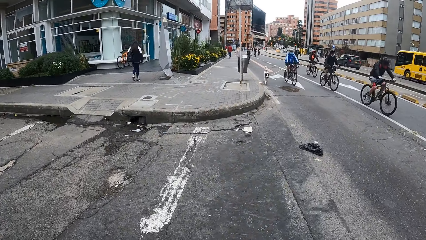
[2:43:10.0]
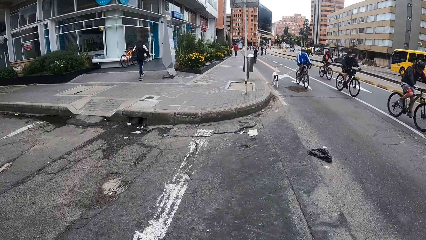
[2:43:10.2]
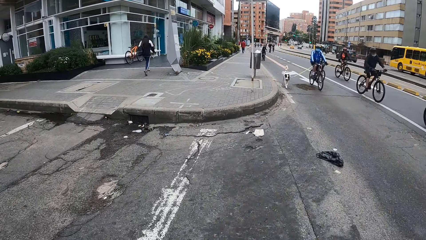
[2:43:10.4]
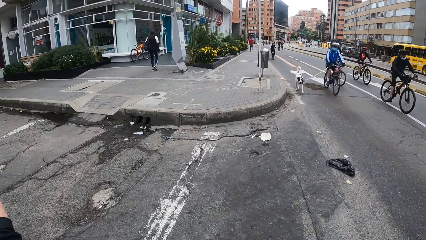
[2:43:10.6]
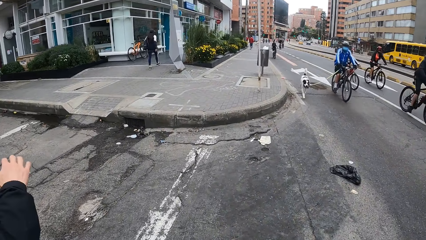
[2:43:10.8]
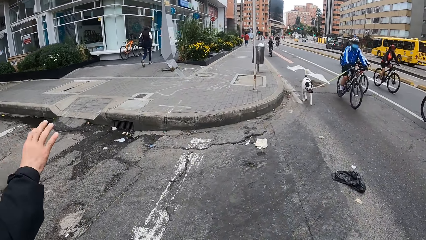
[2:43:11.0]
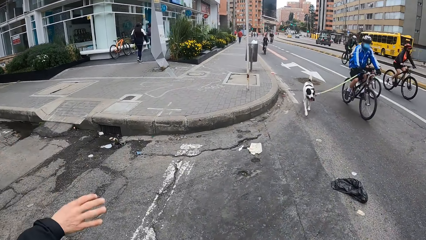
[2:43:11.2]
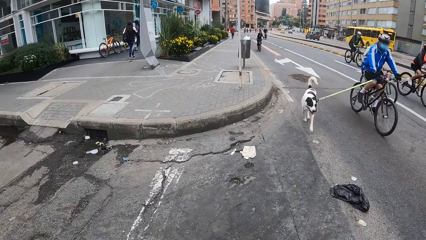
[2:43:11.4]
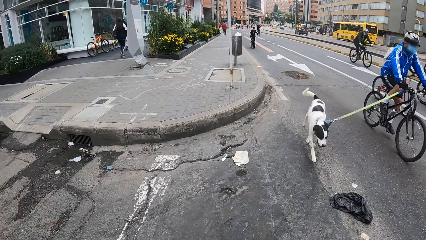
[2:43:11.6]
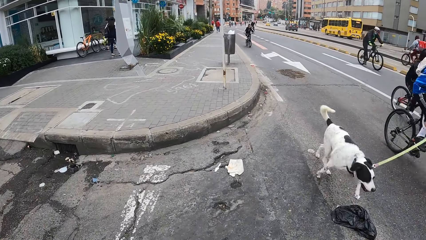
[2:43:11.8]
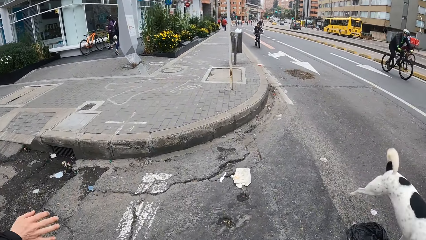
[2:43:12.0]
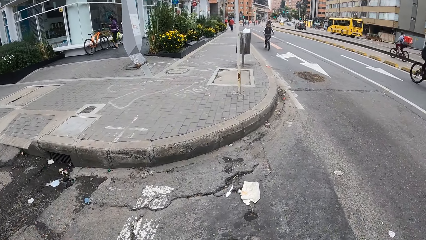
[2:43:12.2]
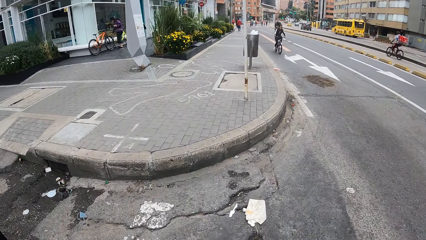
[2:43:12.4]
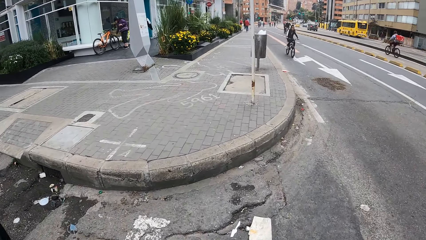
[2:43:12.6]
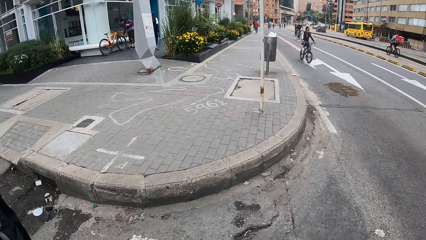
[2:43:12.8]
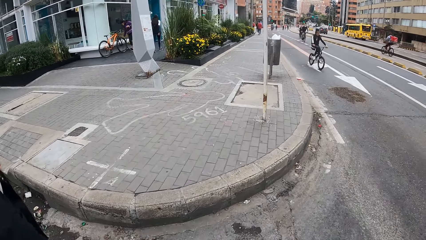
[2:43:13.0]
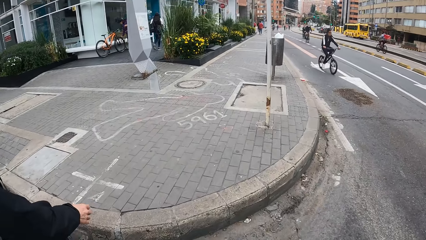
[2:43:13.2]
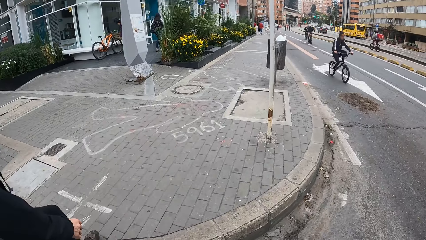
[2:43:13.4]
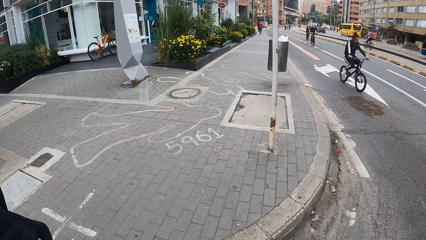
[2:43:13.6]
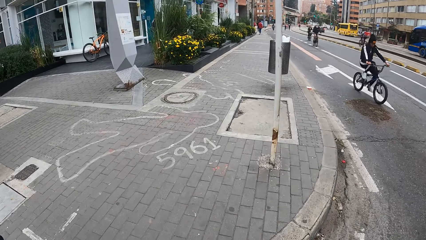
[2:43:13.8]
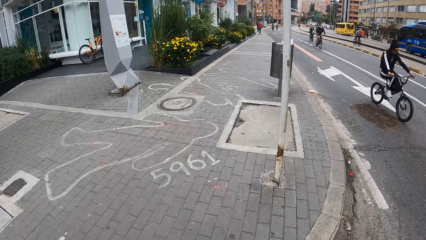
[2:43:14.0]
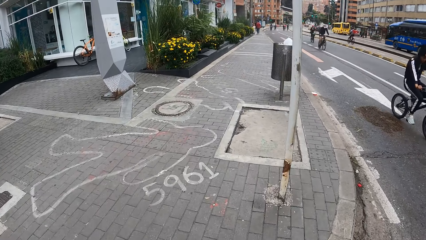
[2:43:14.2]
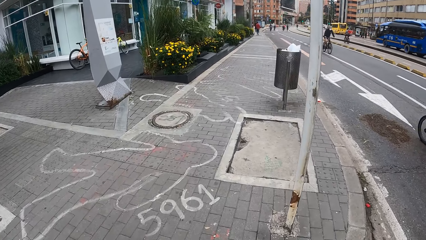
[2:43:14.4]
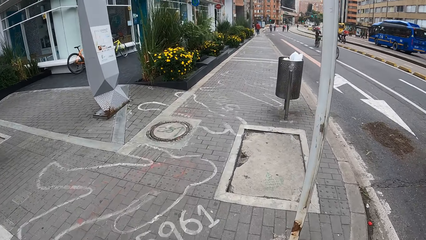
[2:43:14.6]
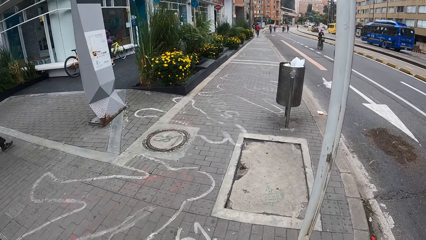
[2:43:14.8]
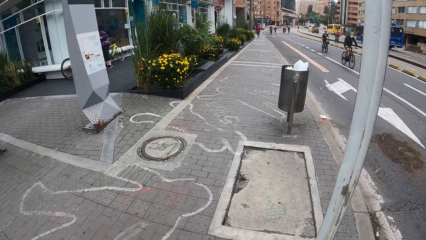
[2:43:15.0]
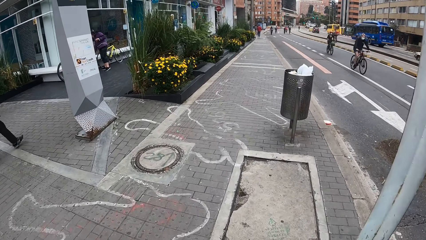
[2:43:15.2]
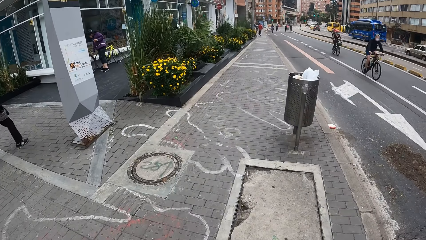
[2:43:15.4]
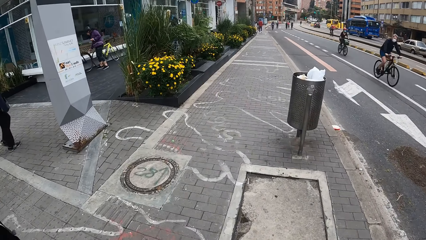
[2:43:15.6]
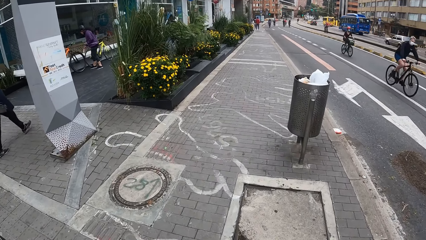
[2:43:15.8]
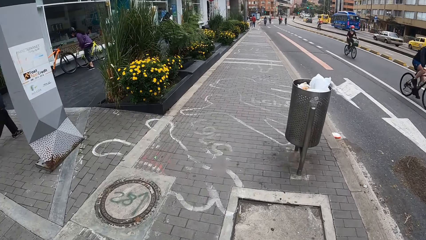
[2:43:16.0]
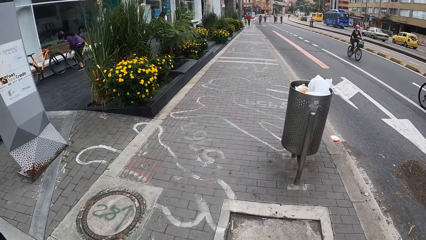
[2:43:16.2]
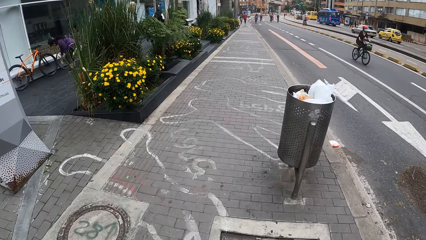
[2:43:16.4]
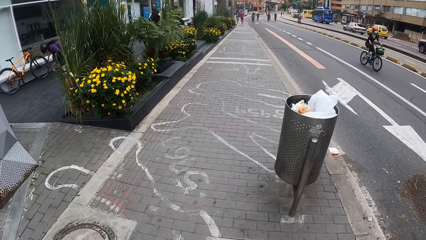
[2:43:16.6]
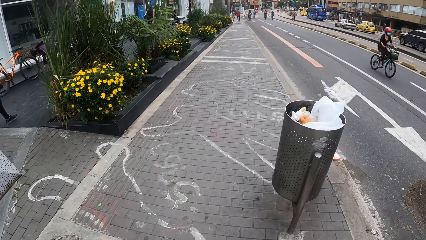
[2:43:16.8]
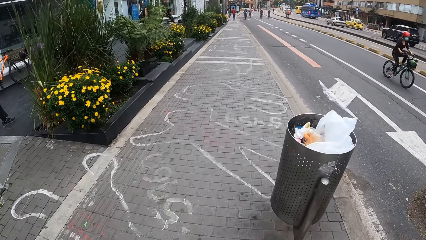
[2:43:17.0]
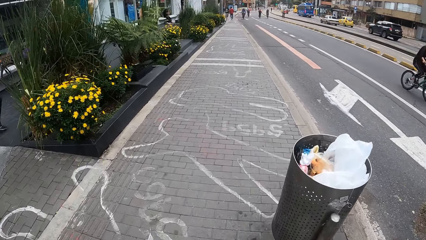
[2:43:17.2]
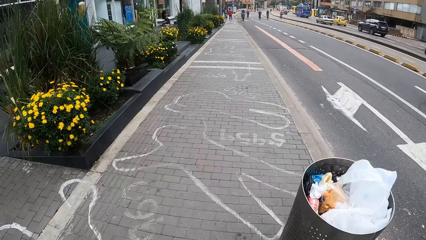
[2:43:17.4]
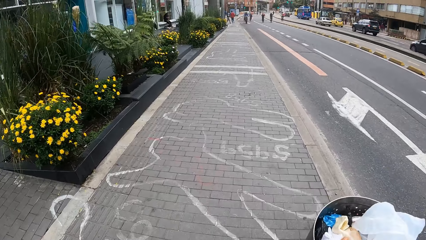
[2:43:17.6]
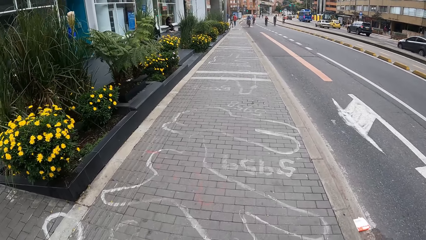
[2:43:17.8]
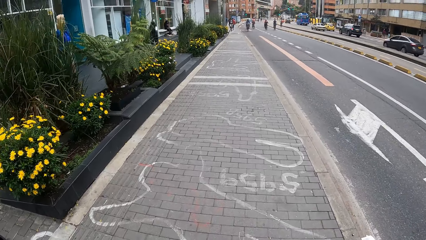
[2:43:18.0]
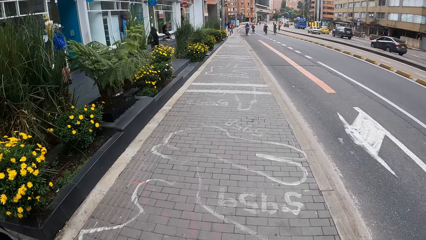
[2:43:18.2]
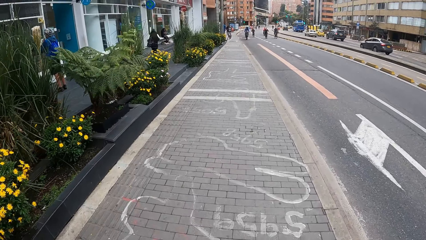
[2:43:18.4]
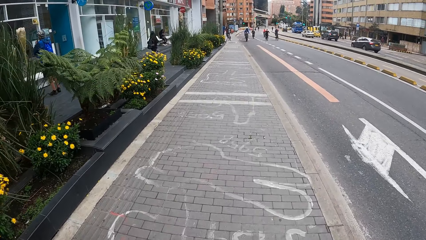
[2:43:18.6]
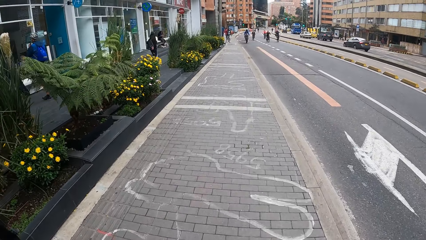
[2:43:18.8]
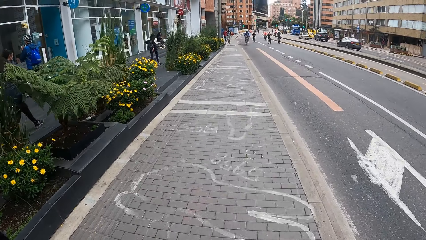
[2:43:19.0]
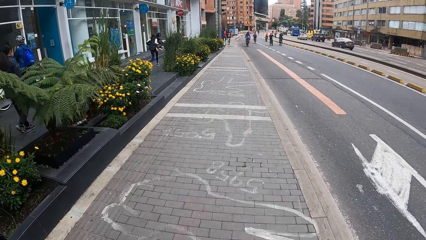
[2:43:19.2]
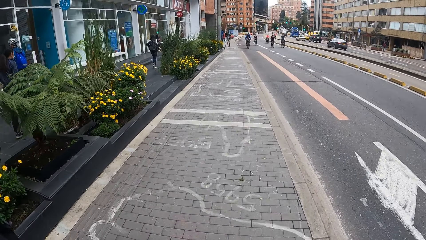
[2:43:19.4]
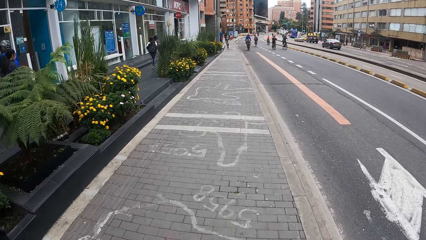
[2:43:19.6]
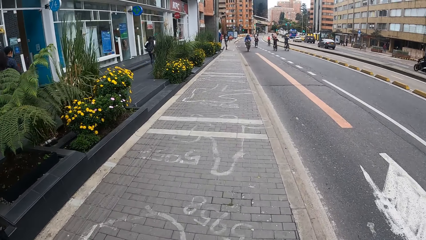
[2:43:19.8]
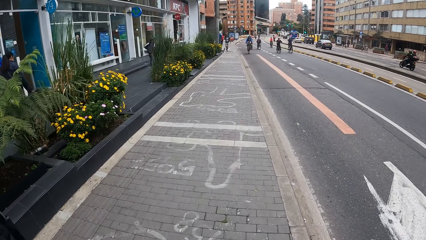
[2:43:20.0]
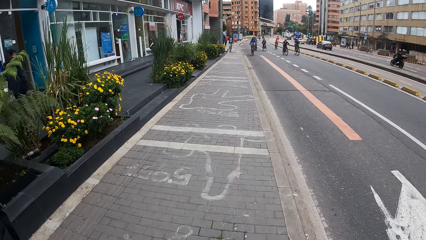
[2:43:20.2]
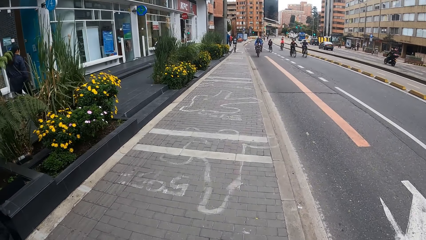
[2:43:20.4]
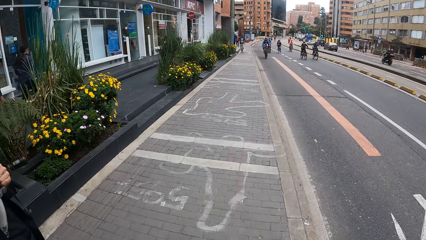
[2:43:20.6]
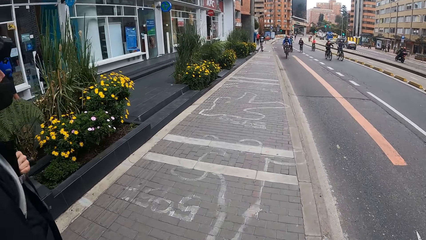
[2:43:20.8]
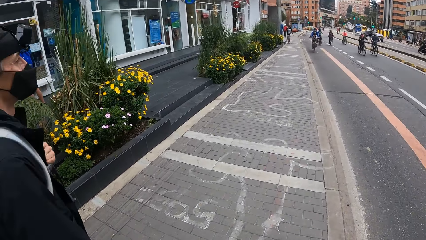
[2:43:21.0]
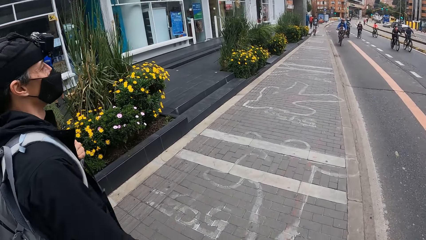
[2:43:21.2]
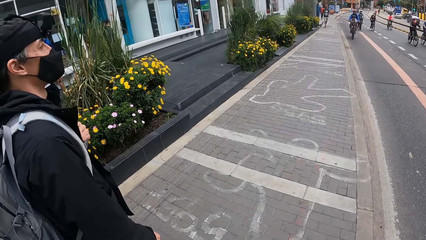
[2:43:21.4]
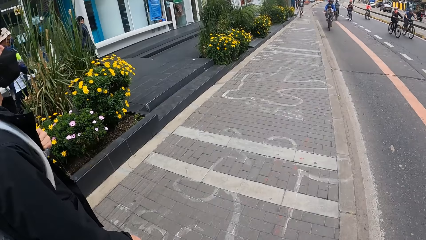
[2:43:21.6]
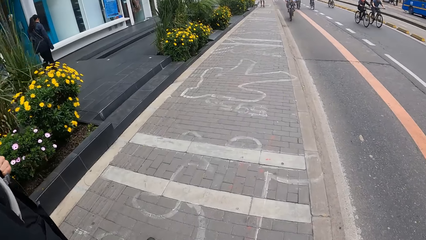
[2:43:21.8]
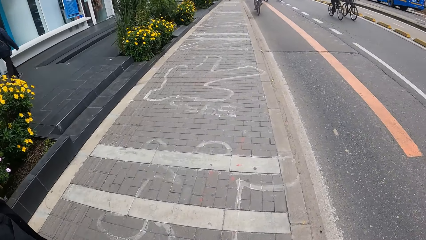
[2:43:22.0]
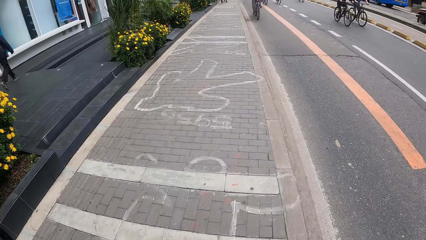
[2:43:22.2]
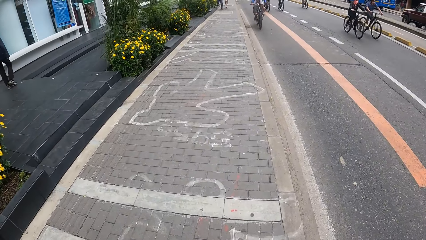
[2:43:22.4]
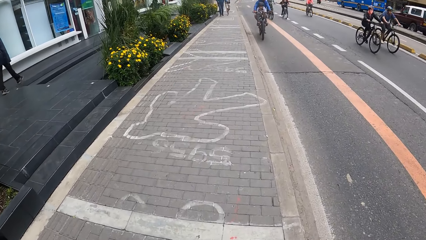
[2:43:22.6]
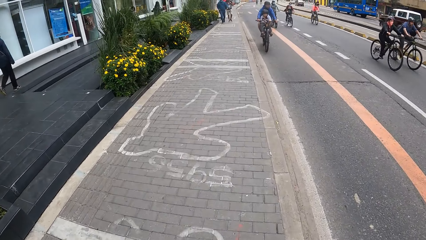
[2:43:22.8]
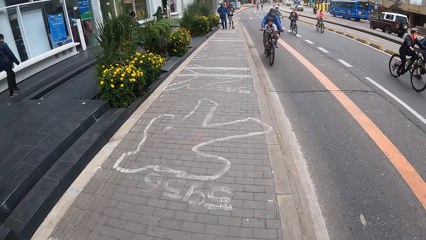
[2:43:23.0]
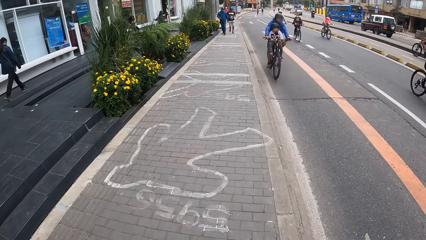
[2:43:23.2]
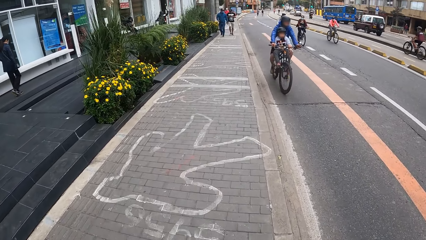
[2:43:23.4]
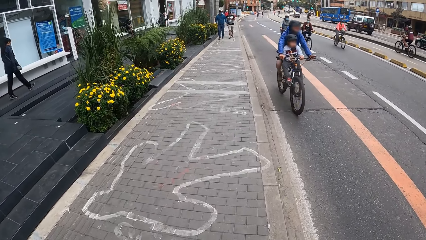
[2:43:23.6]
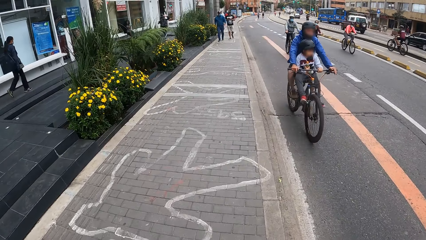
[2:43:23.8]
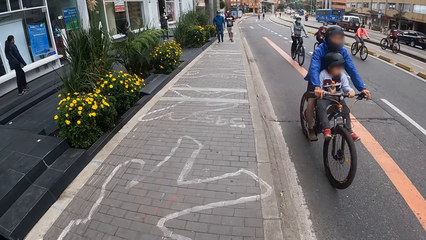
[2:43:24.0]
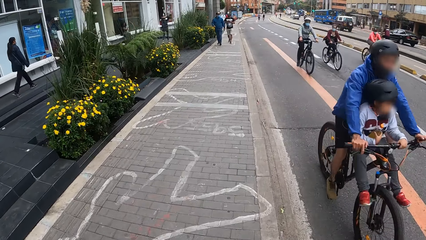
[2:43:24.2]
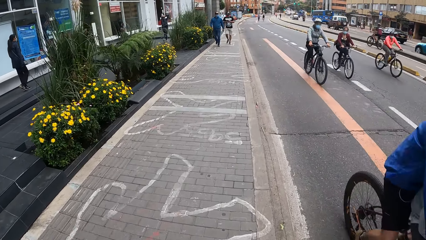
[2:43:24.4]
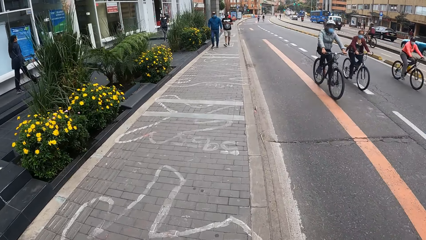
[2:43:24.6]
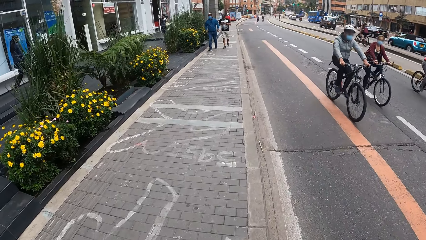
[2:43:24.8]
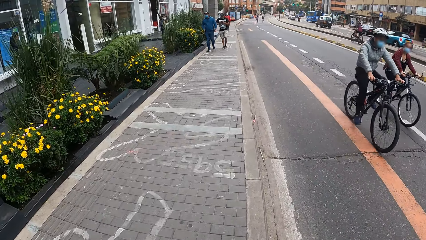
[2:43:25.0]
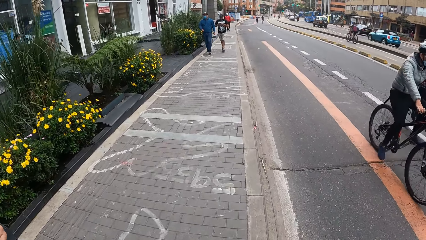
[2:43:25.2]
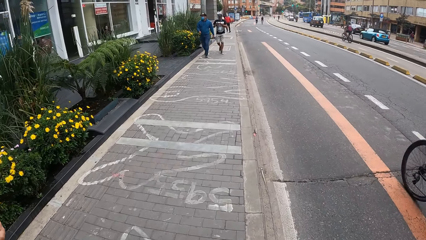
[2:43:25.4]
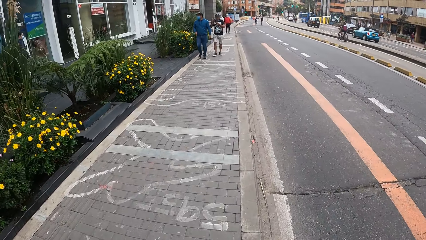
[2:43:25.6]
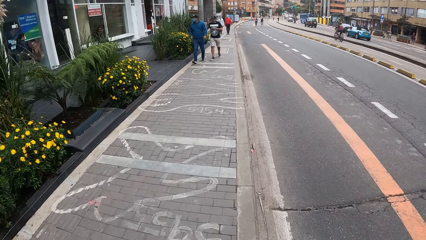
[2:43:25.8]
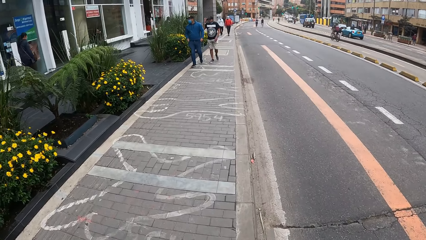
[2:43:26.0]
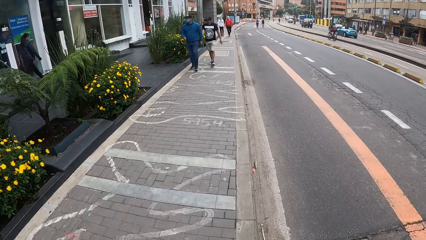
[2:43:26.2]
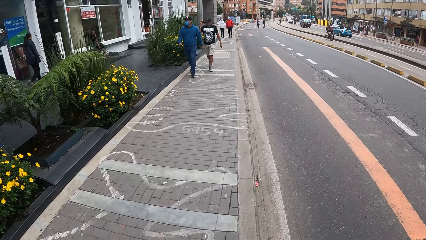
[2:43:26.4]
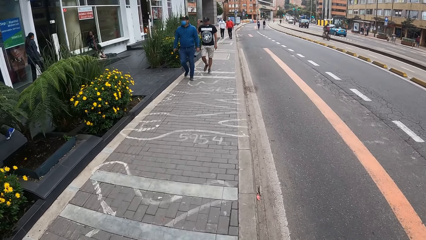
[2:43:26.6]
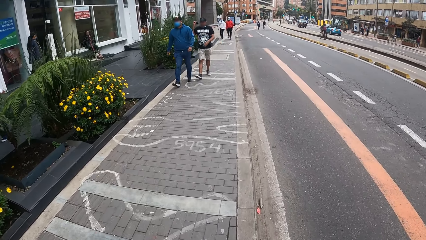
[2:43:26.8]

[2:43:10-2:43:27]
The camera wearer looks at the dog.
